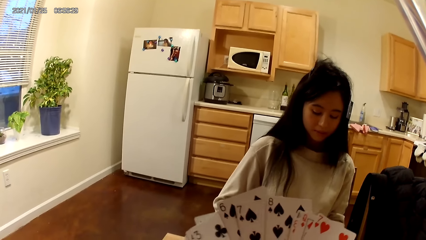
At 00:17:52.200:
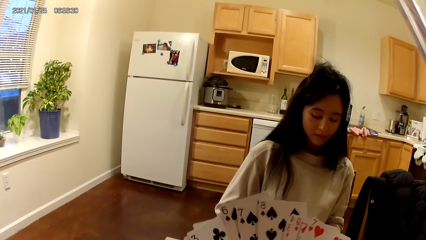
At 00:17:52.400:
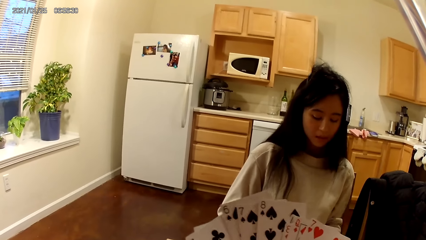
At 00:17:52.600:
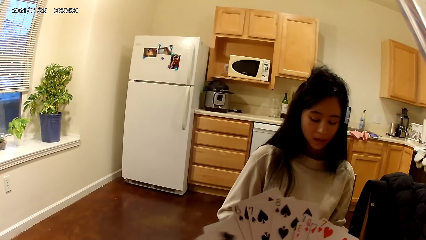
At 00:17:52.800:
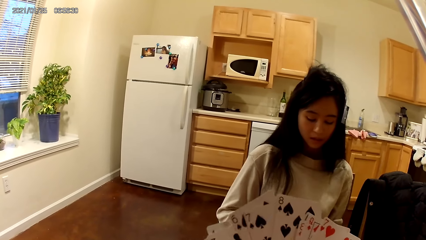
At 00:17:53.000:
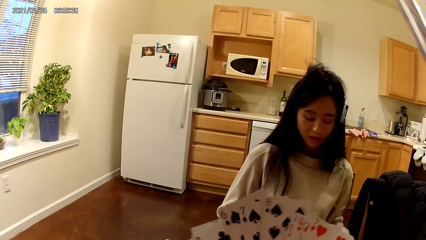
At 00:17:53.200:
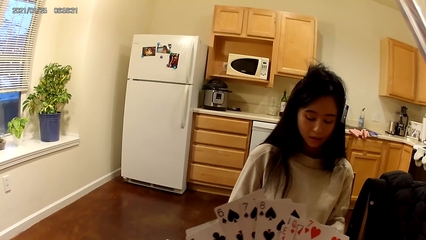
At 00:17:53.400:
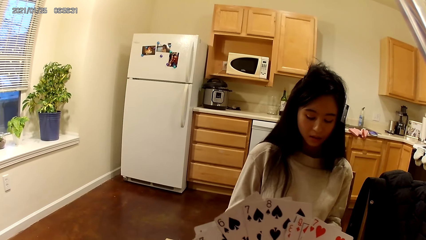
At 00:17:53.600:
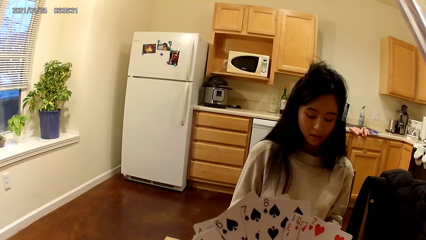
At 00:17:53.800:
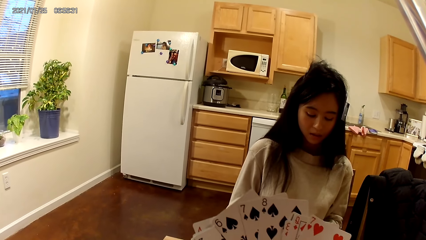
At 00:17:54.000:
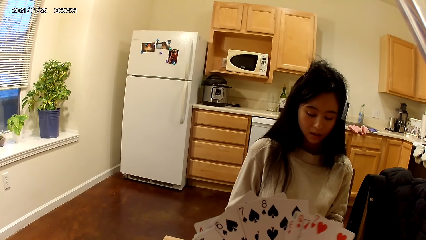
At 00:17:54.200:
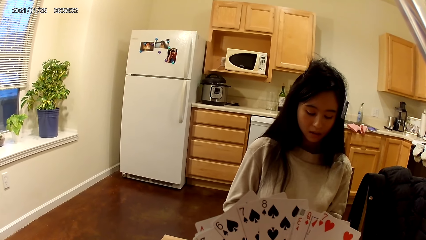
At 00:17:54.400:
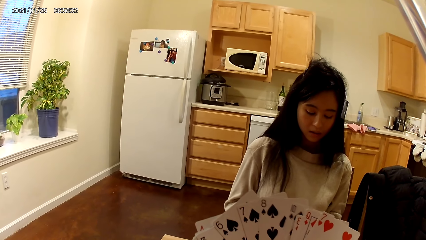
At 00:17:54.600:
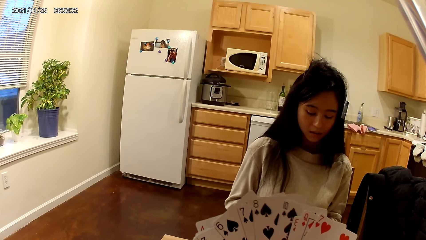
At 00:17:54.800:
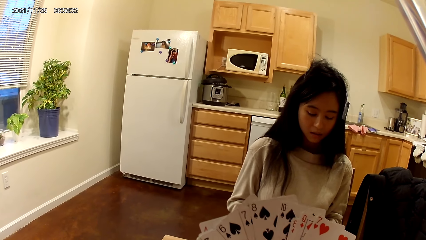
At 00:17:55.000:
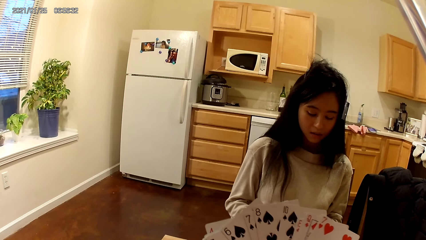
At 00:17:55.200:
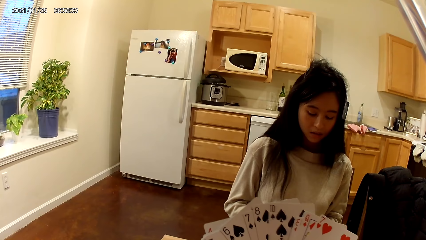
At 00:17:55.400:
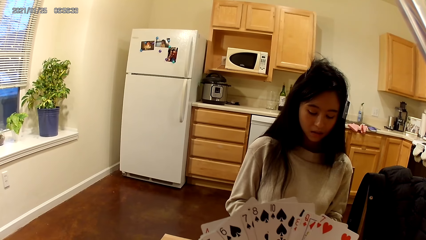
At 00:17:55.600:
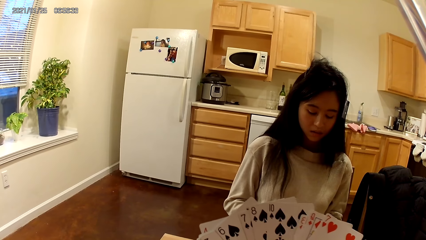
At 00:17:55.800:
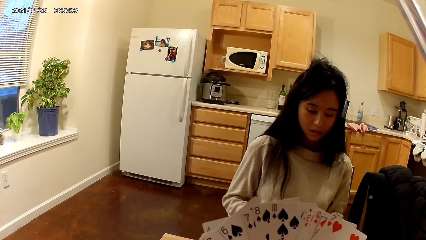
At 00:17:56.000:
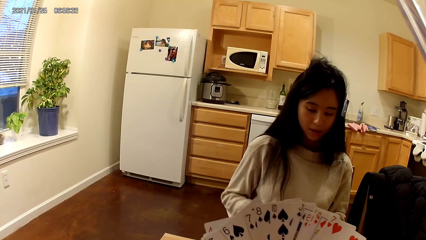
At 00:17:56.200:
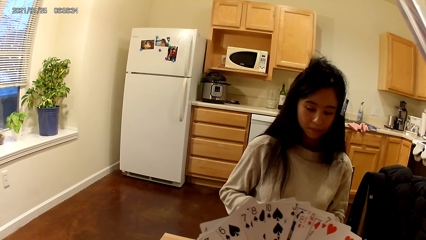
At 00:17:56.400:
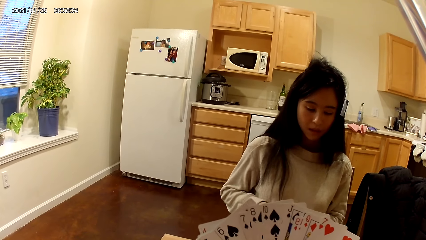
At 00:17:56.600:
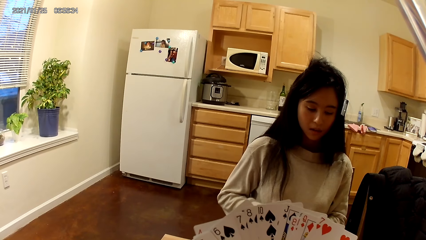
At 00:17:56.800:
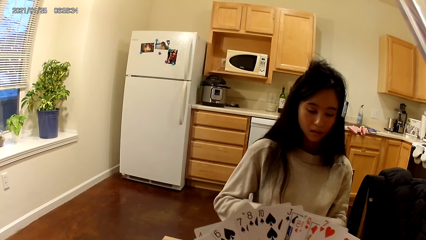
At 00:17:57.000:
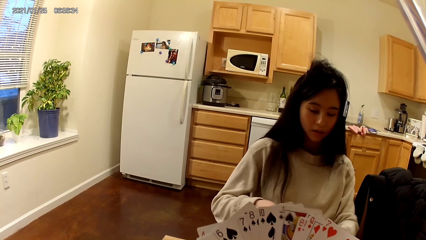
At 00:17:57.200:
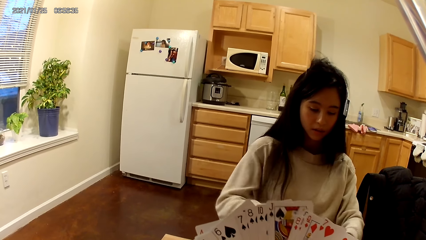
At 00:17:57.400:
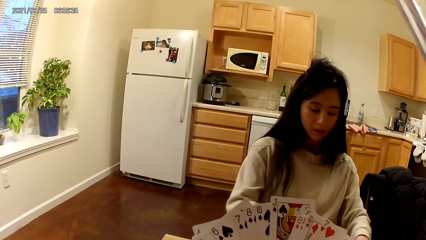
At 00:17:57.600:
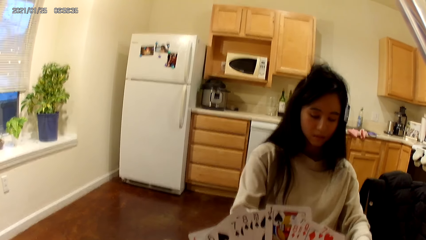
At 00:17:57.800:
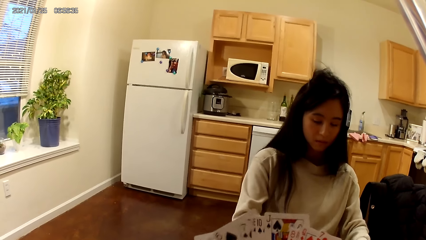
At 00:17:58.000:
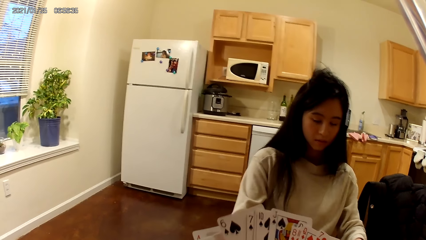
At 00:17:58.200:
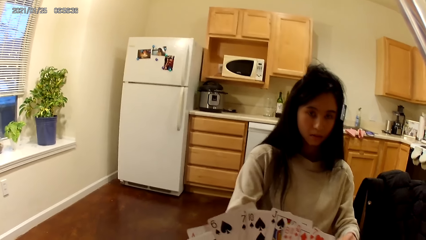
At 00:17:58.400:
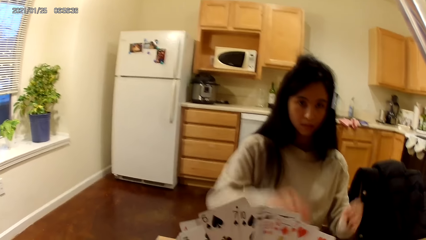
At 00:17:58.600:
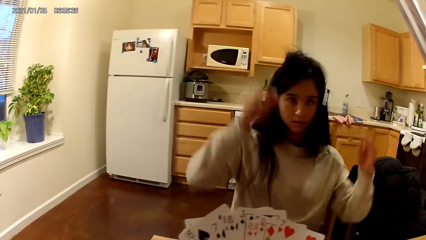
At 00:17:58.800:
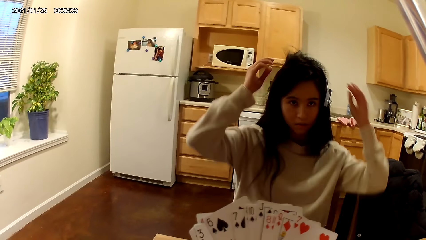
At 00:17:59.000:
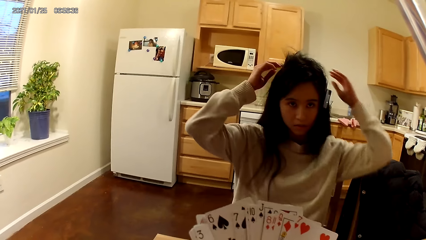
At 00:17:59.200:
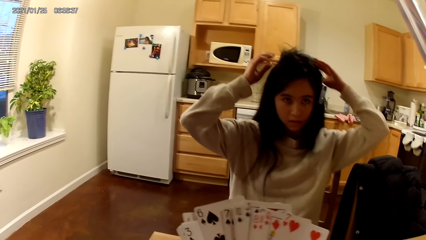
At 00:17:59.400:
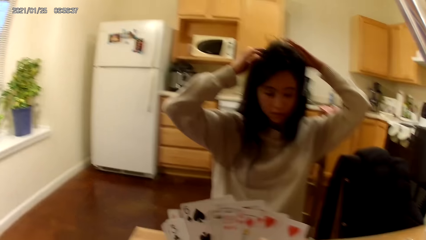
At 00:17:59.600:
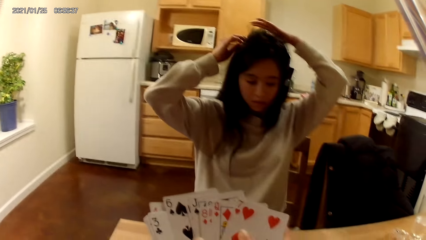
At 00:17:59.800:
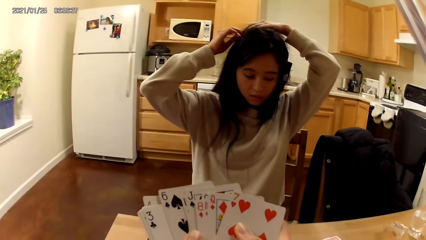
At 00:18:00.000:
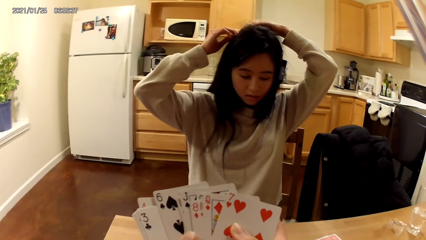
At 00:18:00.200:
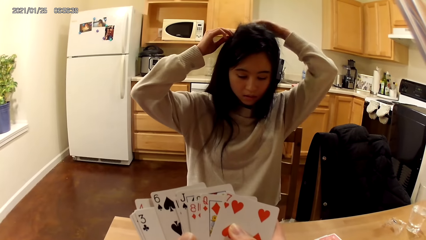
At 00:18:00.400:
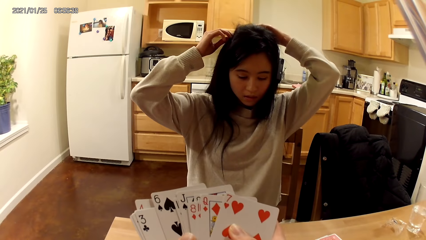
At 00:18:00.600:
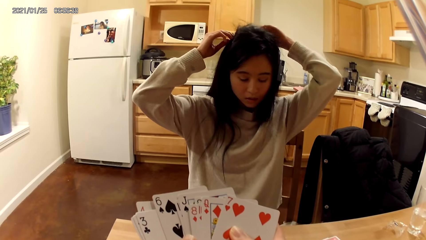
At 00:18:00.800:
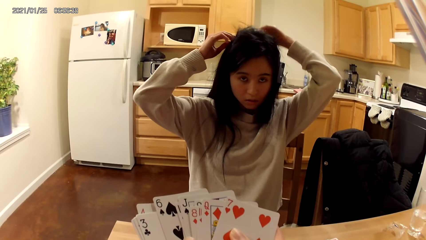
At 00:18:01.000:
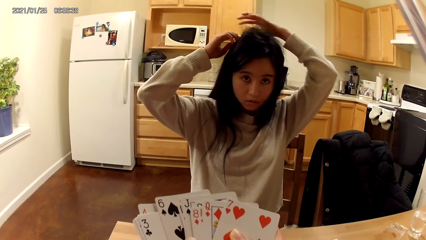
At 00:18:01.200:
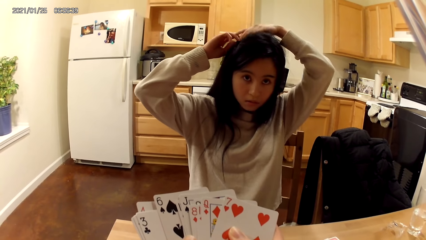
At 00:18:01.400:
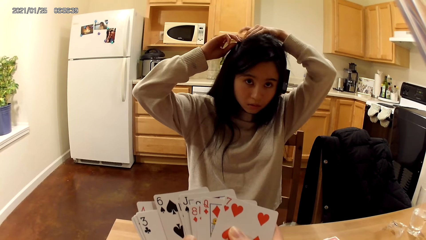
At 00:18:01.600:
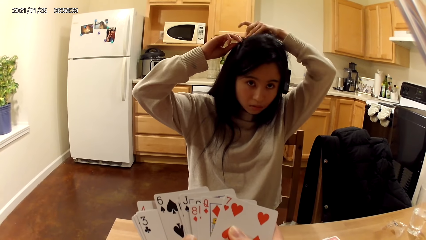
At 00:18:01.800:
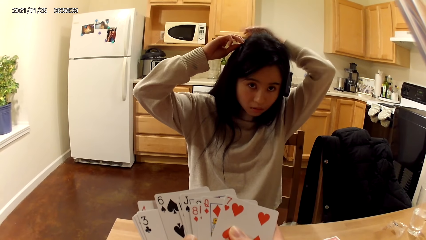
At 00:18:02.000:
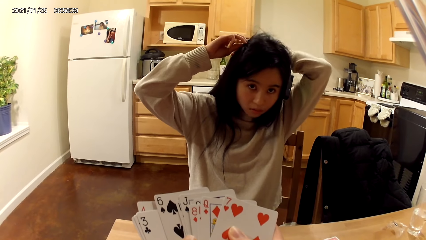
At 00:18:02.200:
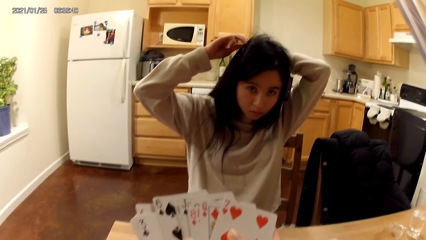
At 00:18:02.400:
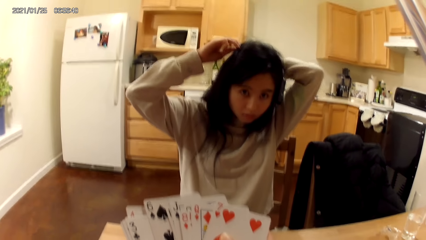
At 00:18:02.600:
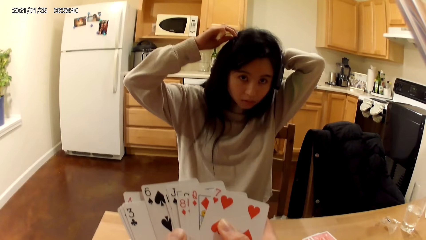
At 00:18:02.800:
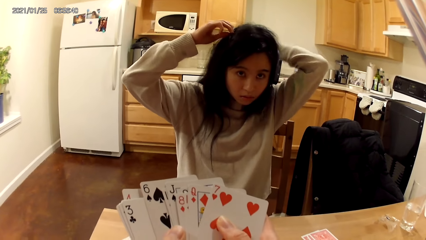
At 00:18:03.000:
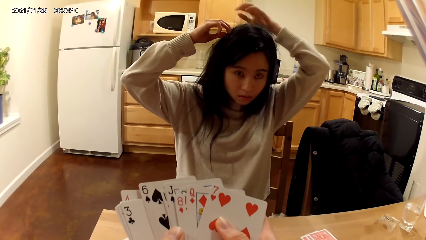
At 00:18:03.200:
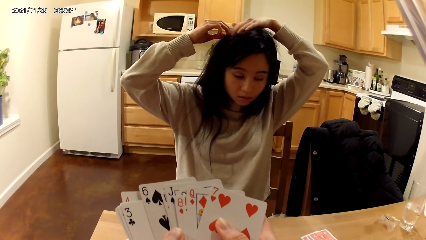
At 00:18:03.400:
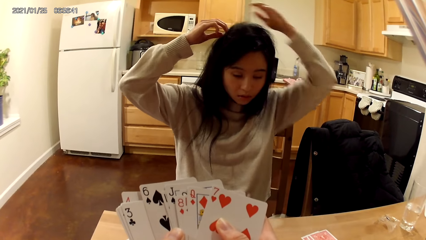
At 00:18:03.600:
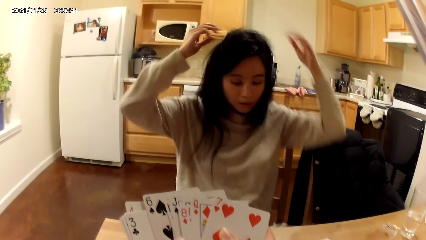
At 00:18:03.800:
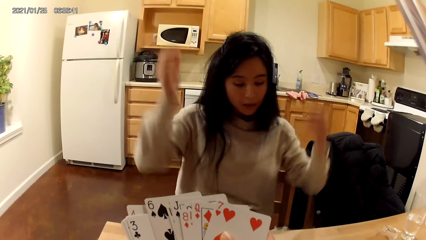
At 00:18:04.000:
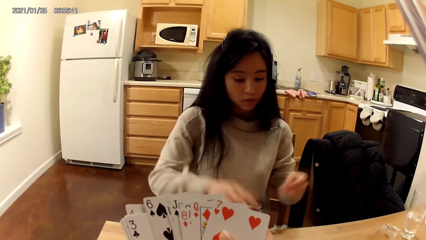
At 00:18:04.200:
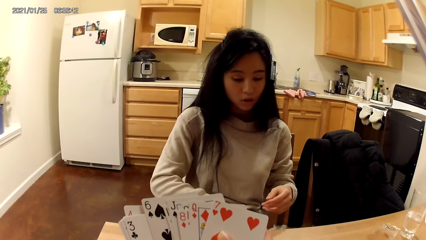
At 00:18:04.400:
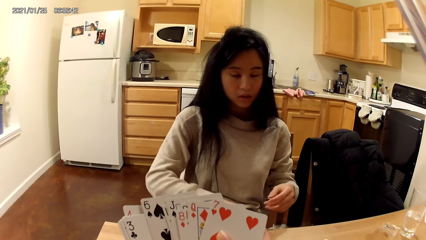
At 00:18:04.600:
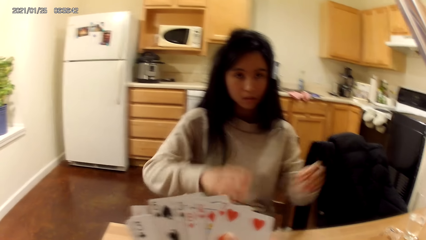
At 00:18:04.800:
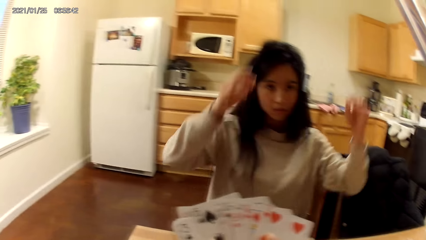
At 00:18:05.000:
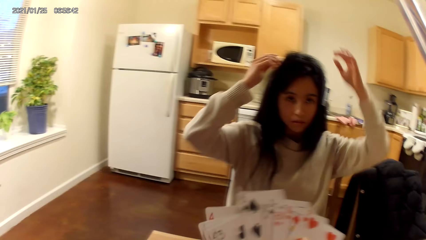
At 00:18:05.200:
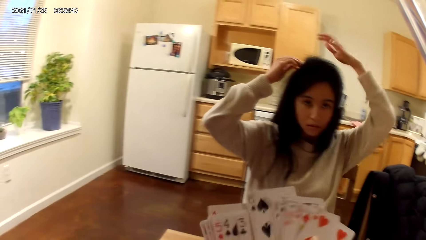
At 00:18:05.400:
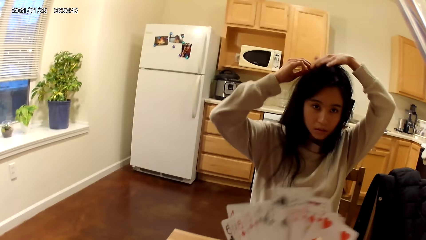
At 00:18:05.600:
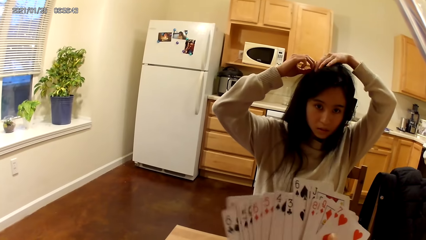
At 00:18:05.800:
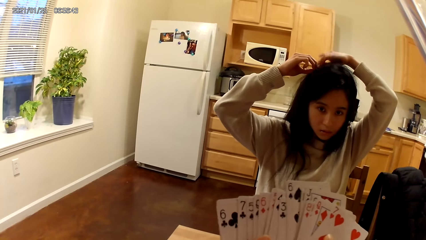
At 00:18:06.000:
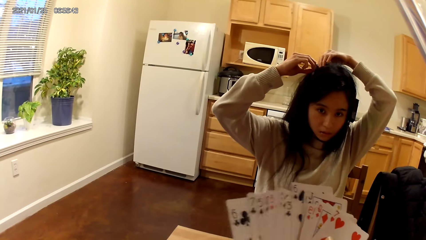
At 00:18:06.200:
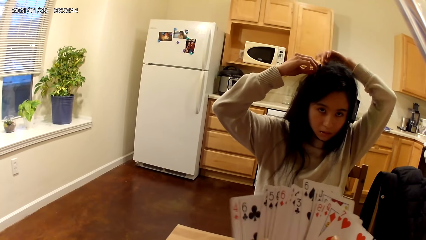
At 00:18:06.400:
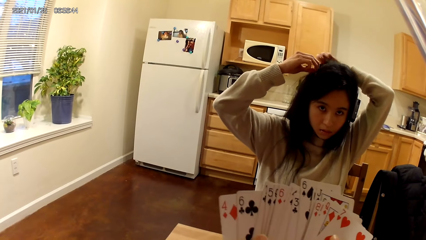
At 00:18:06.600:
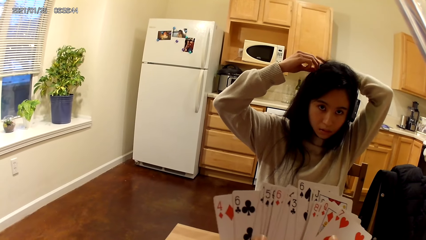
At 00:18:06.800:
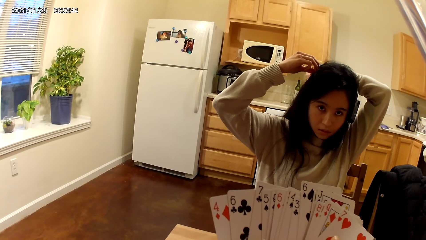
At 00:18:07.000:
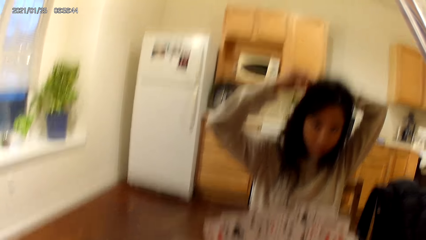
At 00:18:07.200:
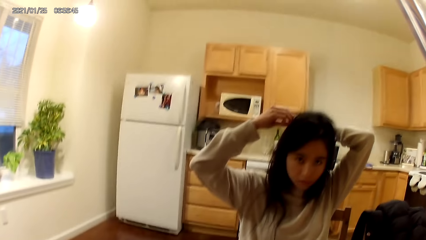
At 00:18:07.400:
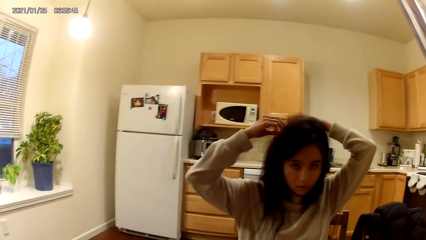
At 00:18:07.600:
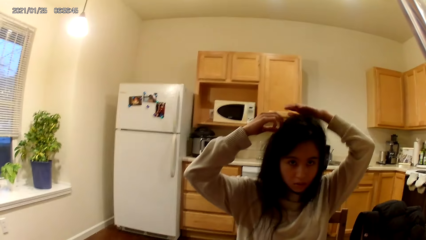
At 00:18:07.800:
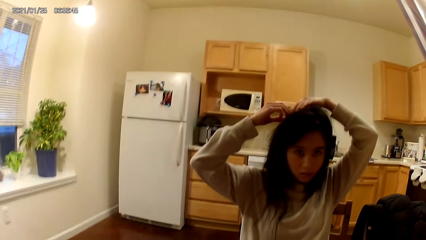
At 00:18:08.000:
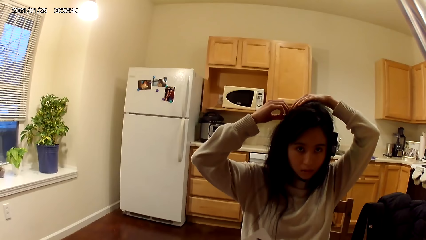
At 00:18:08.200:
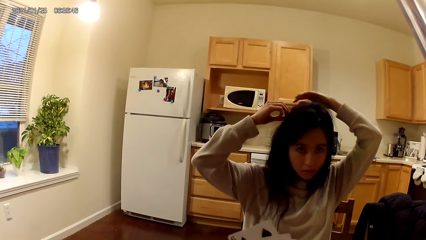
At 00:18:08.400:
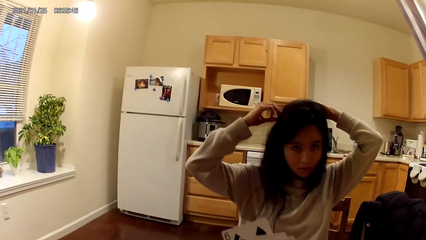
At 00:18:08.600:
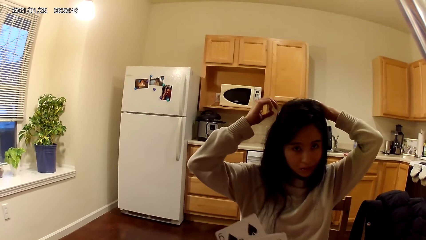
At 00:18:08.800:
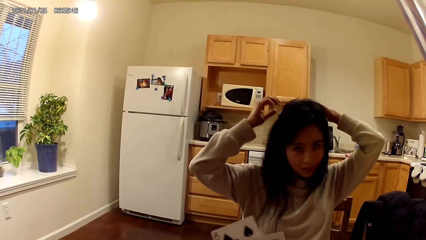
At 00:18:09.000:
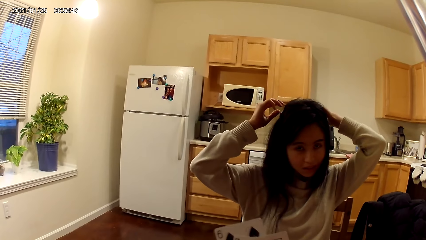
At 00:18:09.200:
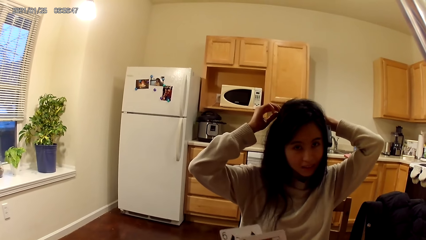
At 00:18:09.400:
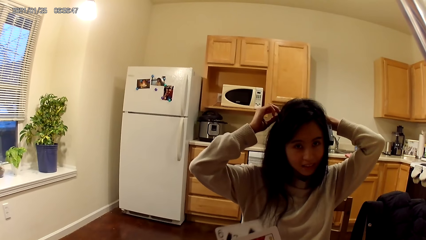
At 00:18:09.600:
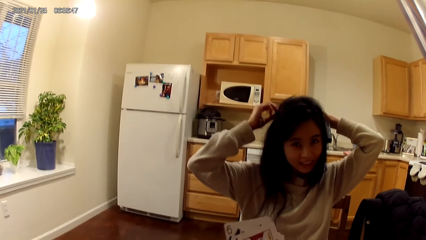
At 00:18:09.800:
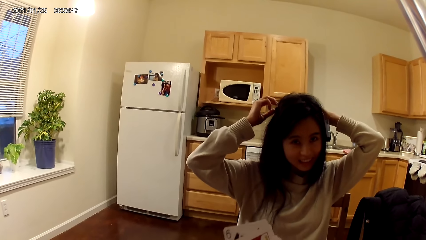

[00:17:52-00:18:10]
A woman adjusts her hair. The woman touches her hair with her hands. The woman lowers her hands. The woman adjusts her hair.
